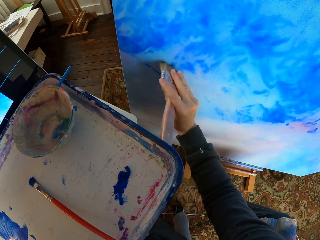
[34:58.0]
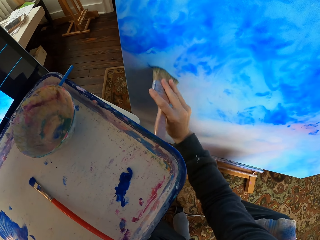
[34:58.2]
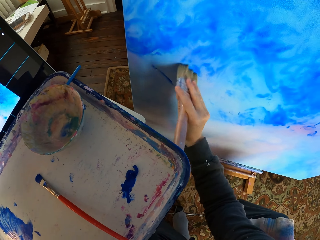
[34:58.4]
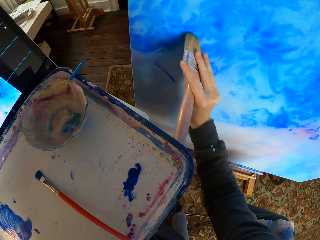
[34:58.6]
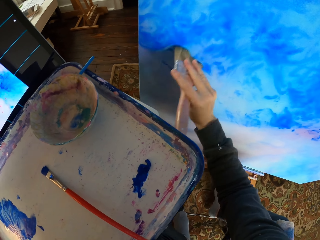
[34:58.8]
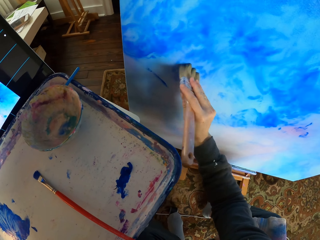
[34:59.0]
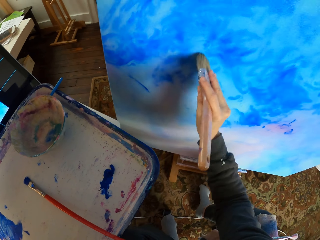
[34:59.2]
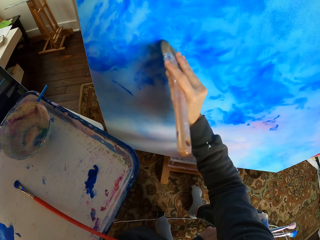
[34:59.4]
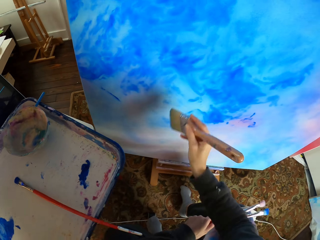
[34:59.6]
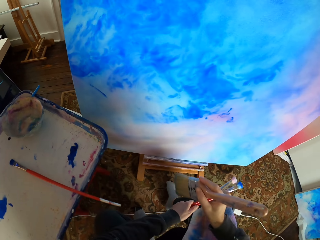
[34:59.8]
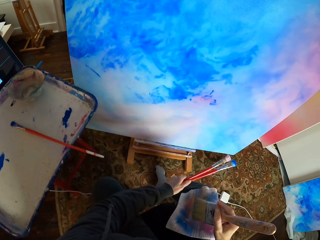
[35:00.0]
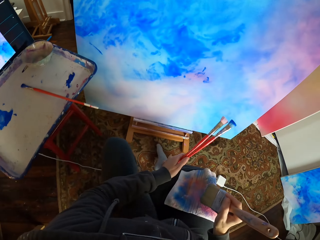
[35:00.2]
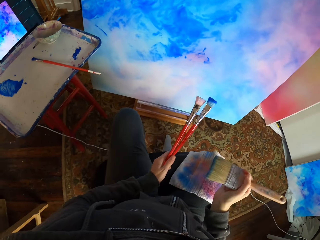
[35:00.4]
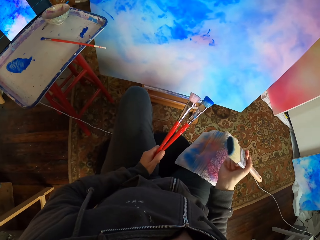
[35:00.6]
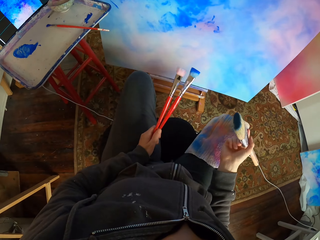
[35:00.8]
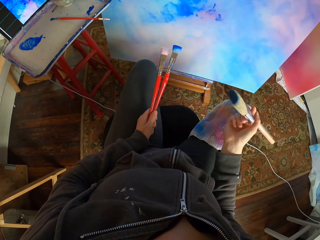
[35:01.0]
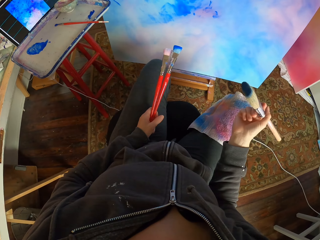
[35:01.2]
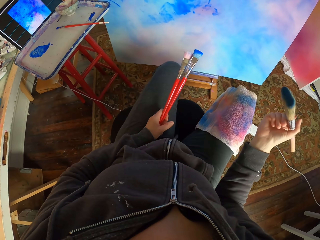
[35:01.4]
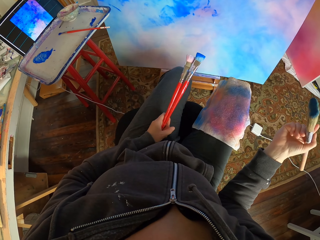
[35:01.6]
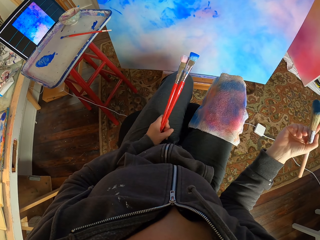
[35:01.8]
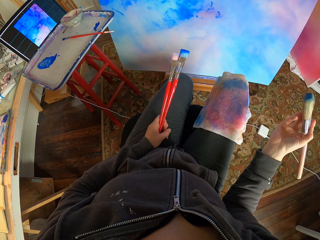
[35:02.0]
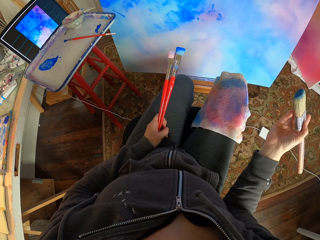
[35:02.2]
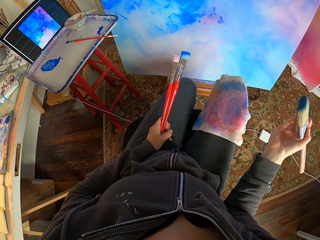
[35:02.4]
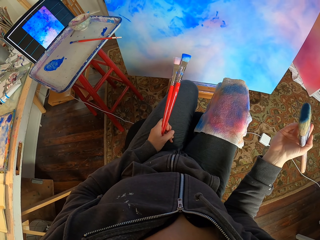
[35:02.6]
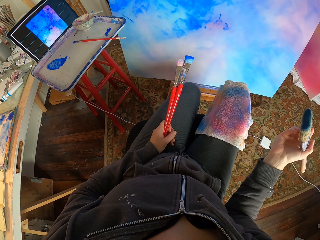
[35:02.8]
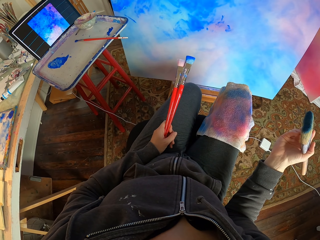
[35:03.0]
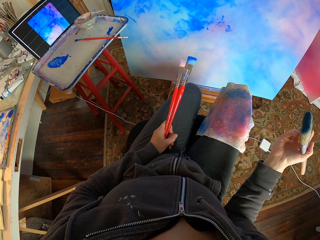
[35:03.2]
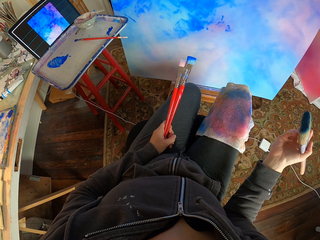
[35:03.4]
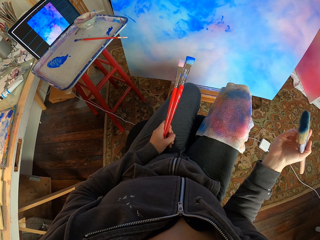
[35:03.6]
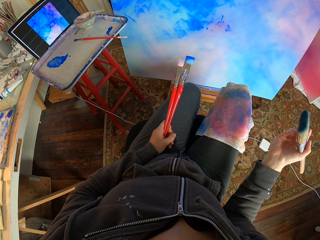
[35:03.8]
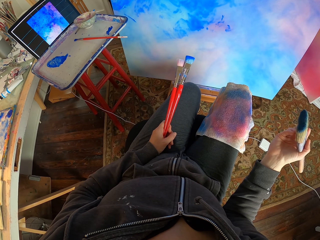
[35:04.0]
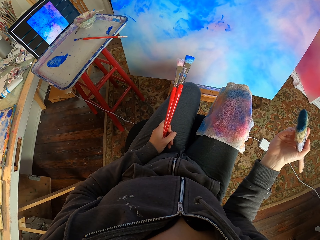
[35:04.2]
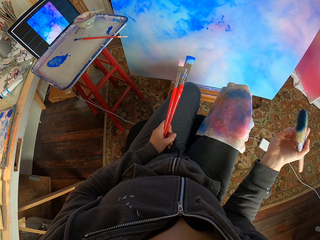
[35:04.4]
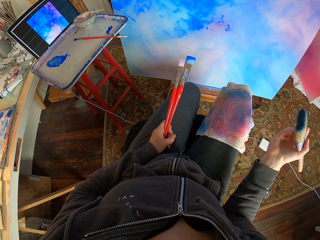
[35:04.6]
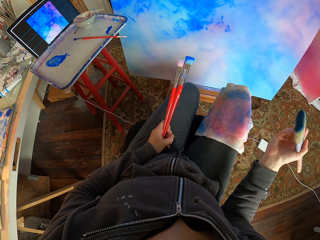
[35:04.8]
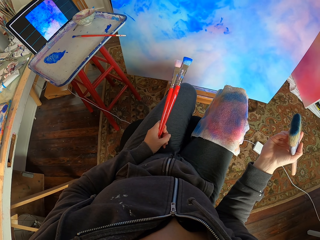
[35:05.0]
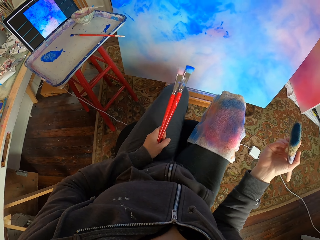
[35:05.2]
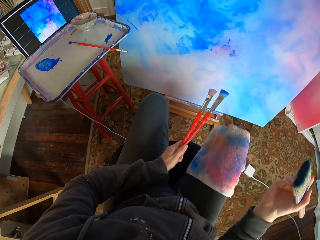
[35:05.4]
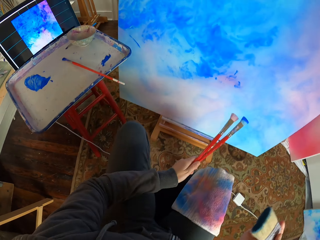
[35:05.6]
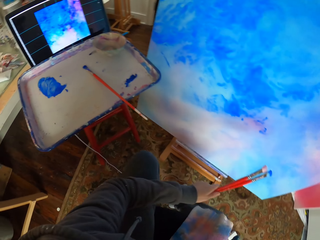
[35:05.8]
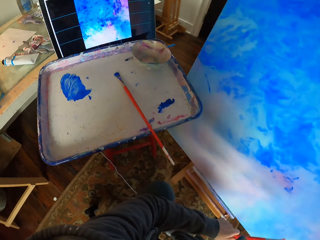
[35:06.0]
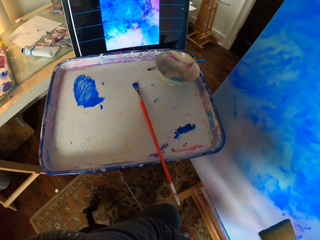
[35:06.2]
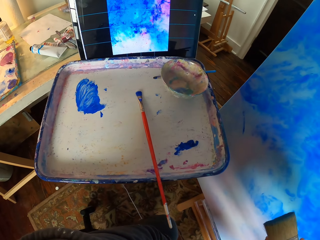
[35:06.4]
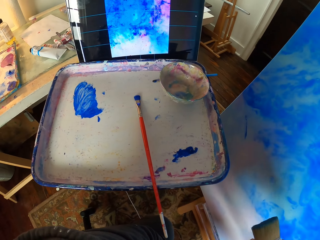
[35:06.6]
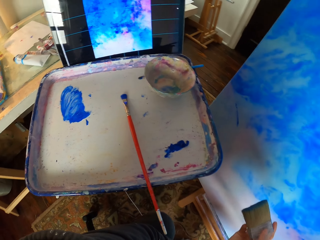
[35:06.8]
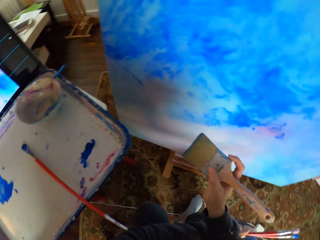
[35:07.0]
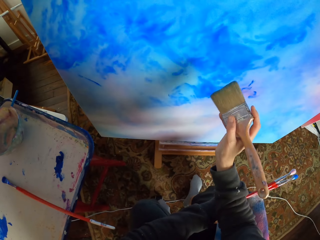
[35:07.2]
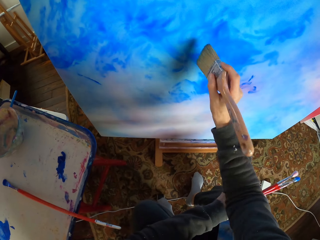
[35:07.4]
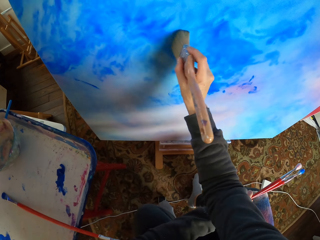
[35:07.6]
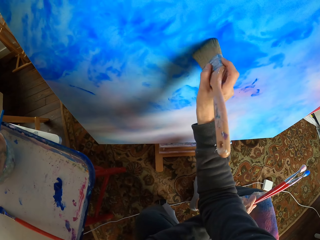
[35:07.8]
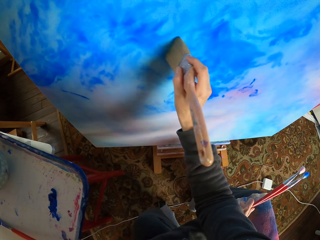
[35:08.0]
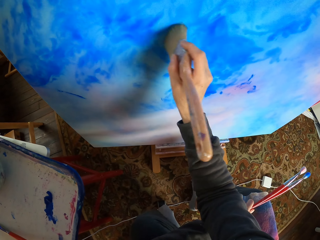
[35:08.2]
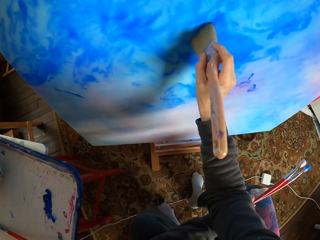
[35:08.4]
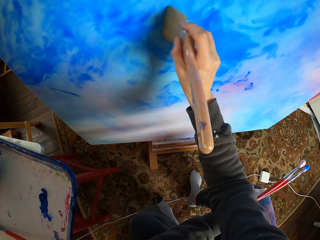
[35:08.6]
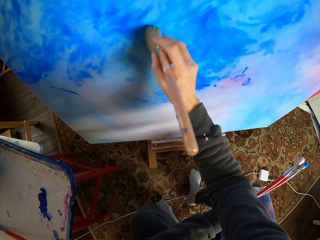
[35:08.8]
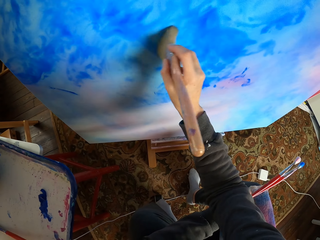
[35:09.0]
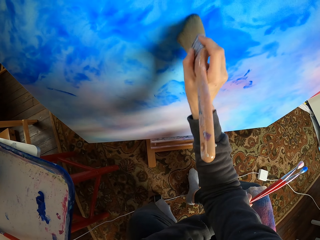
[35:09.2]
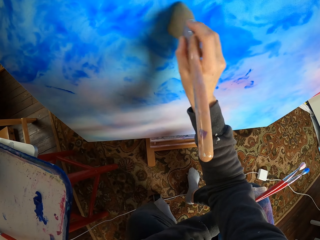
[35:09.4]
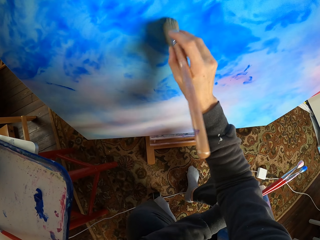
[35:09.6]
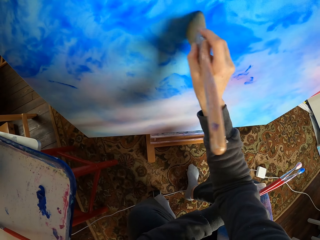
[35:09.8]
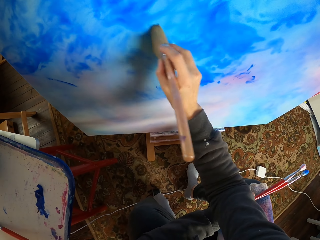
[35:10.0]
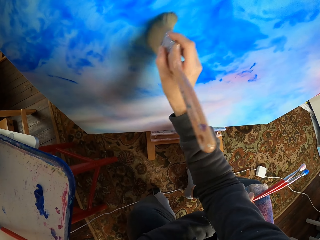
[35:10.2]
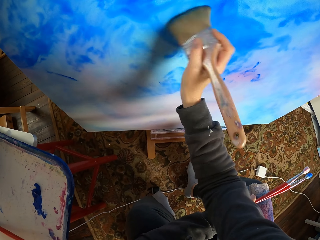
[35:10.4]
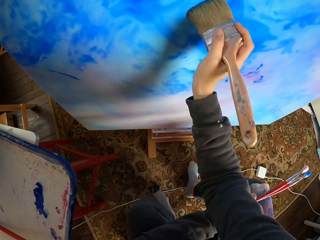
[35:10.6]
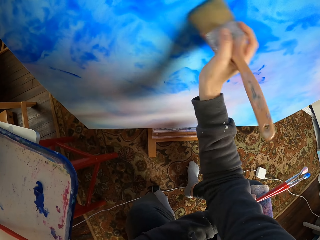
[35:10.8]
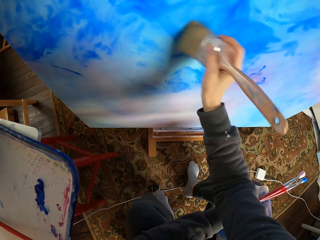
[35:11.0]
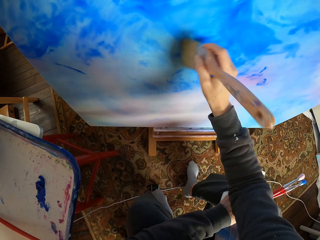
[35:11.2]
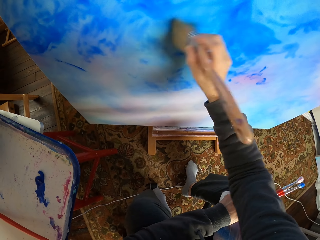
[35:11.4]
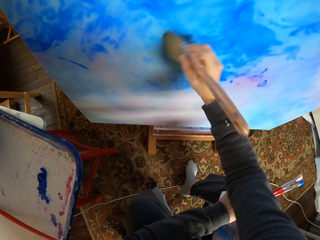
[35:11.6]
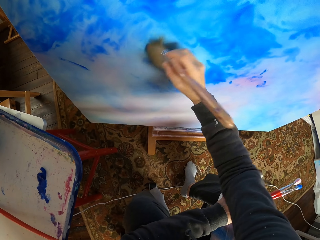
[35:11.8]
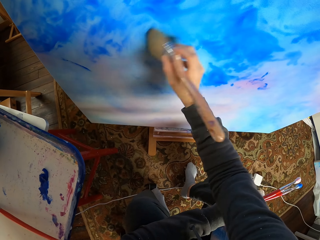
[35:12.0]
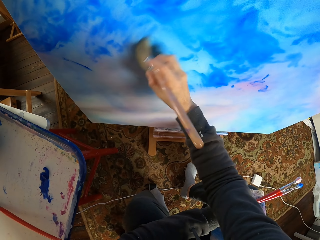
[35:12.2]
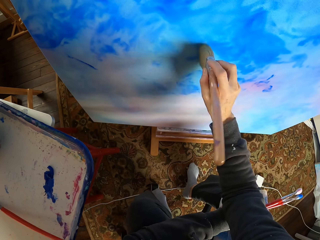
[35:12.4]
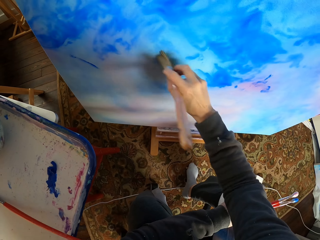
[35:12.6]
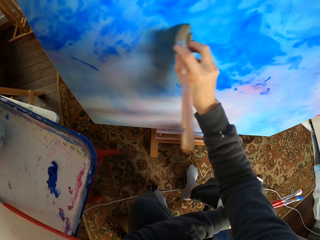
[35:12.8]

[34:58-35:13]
The camera wearer checks the art portrait. They dry brush the art portrait.

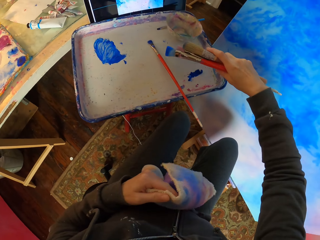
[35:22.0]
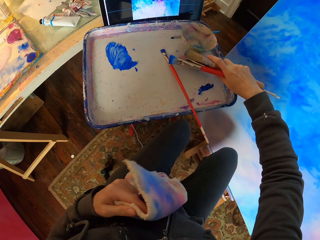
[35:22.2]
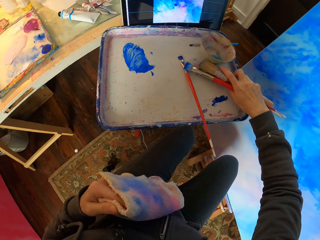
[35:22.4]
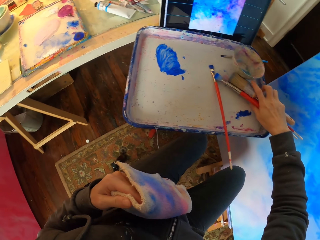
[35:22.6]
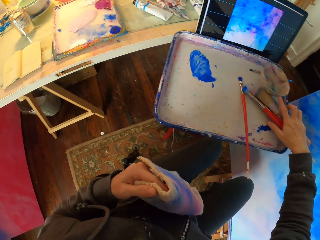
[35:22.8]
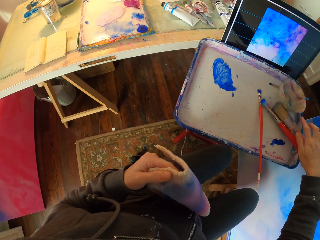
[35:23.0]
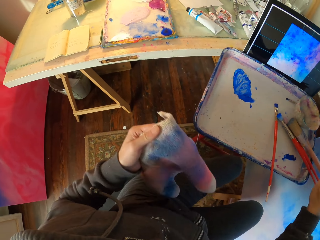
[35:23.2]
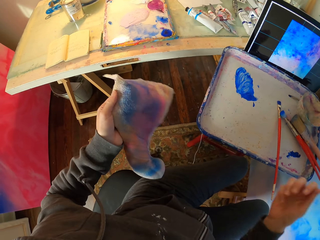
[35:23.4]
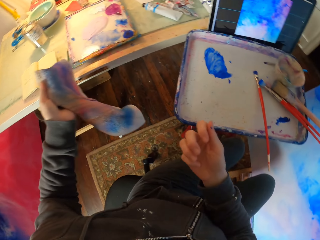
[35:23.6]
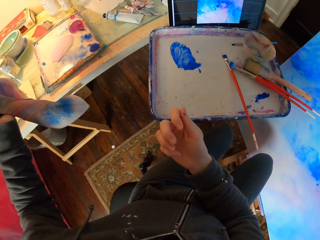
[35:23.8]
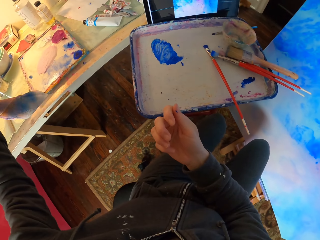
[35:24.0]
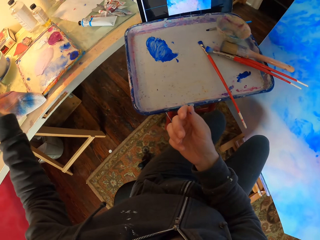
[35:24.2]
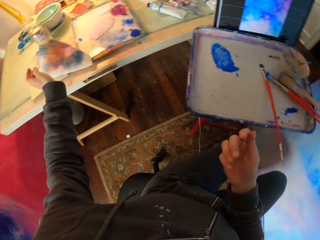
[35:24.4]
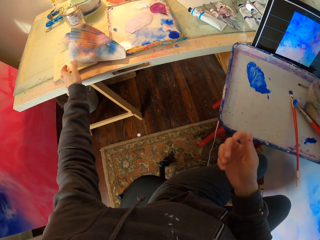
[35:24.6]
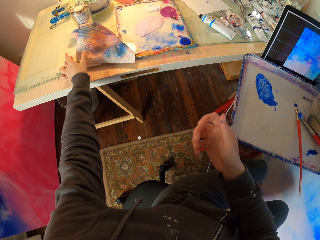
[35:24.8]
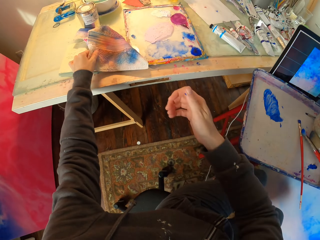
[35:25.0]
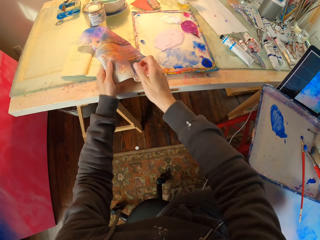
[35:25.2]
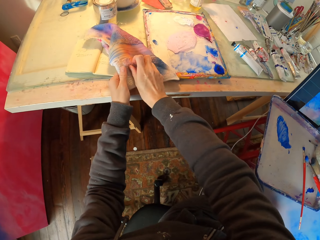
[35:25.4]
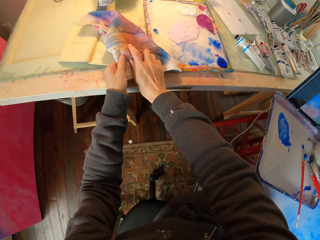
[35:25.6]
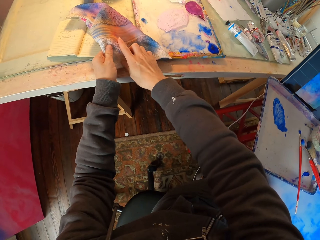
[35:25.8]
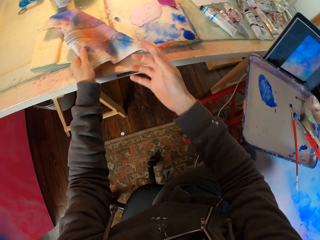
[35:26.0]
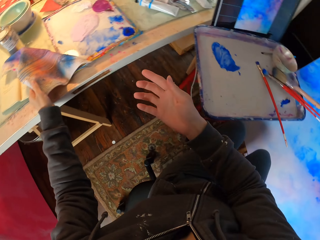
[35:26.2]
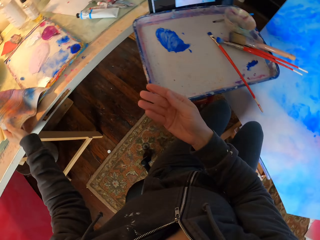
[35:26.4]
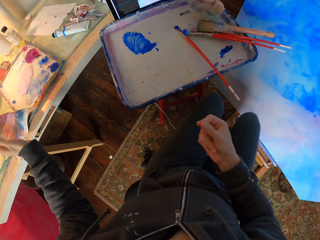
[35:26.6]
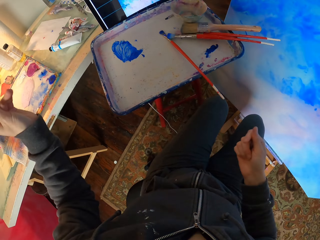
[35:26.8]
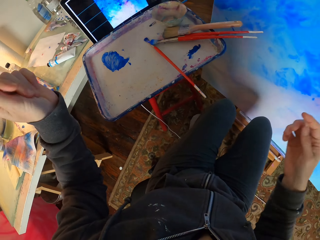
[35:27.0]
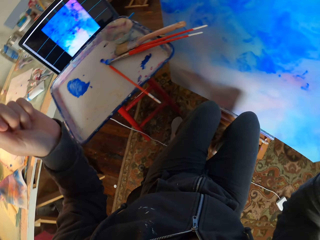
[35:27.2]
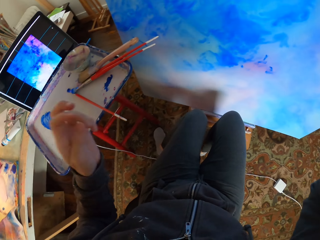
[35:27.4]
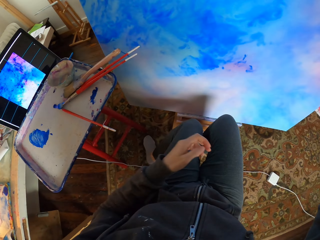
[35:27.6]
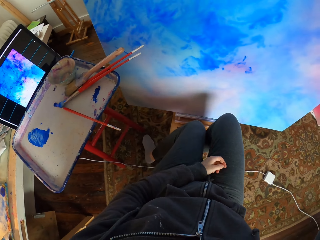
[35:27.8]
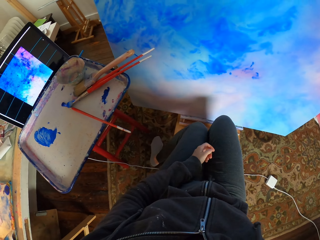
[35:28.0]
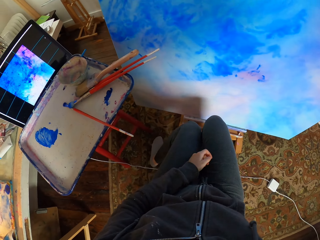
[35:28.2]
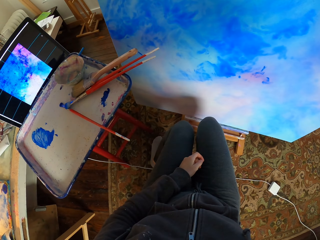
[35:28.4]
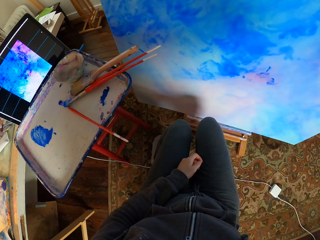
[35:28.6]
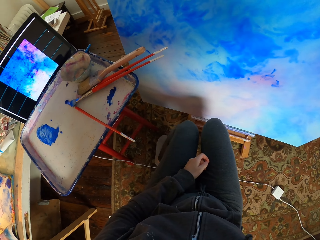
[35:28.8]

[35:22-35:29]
The camera wearer puts the brush on the tray. They put the towel on the table. They wipe hands on the towel.
